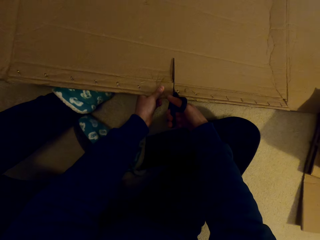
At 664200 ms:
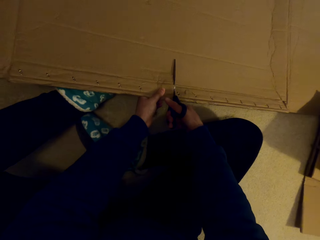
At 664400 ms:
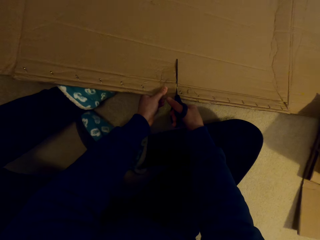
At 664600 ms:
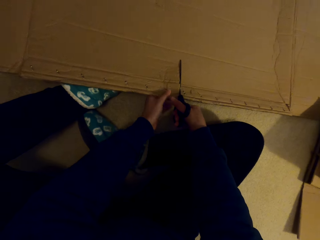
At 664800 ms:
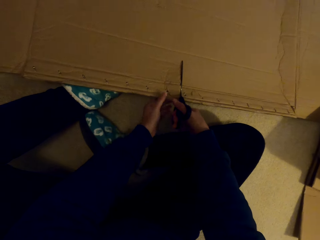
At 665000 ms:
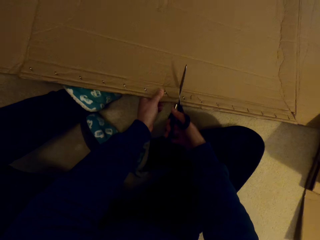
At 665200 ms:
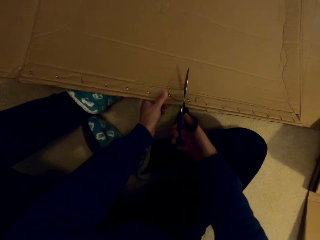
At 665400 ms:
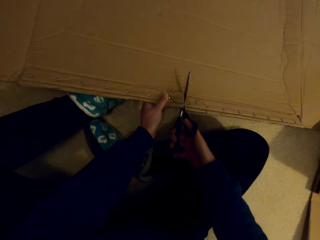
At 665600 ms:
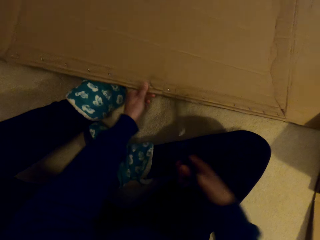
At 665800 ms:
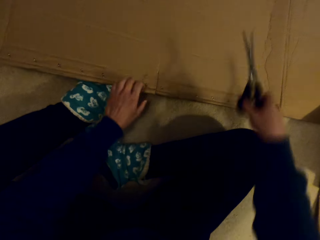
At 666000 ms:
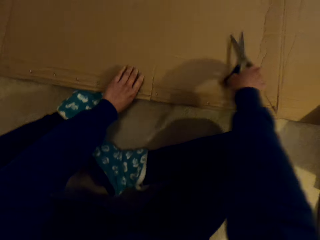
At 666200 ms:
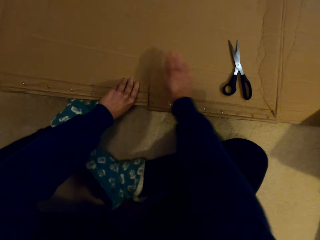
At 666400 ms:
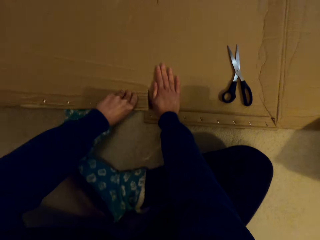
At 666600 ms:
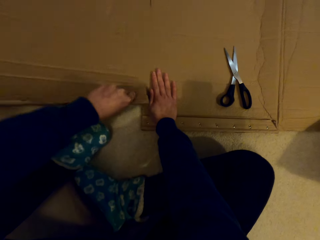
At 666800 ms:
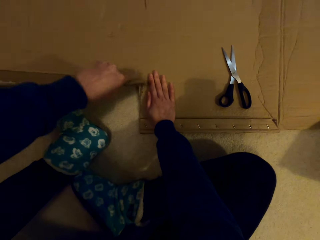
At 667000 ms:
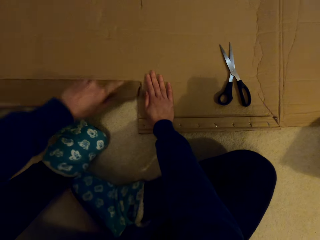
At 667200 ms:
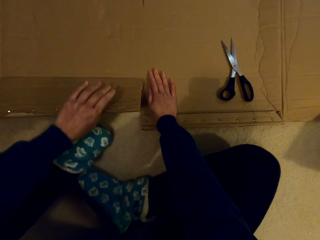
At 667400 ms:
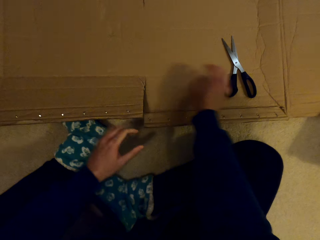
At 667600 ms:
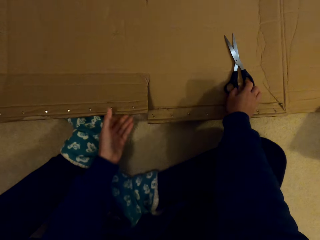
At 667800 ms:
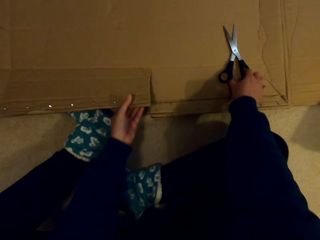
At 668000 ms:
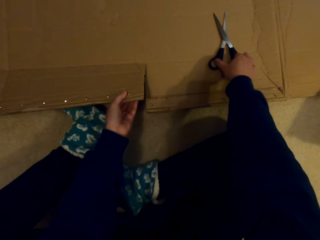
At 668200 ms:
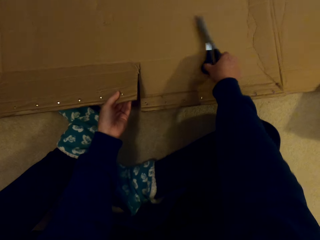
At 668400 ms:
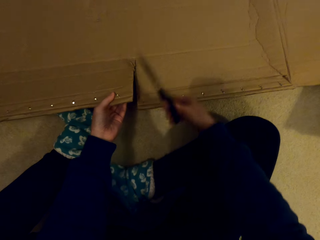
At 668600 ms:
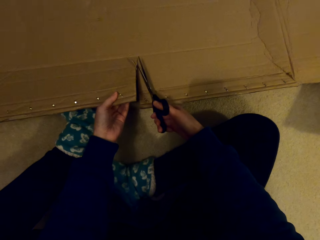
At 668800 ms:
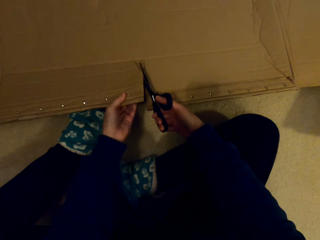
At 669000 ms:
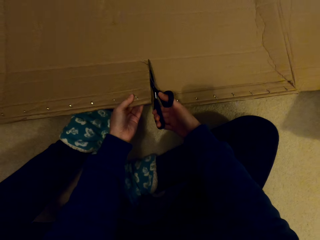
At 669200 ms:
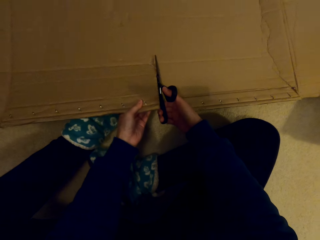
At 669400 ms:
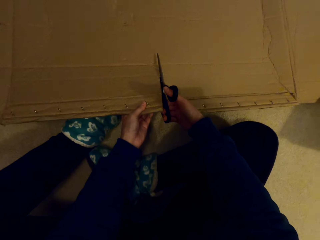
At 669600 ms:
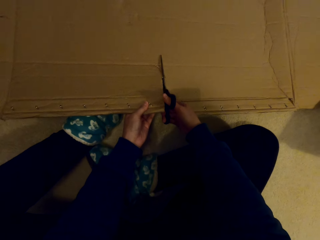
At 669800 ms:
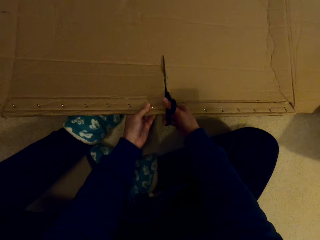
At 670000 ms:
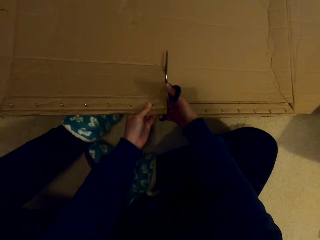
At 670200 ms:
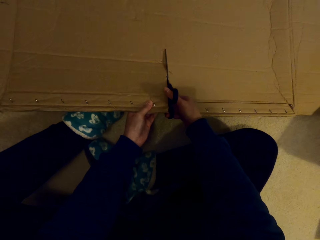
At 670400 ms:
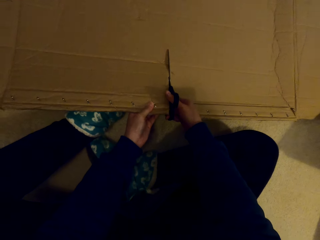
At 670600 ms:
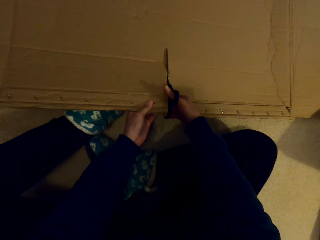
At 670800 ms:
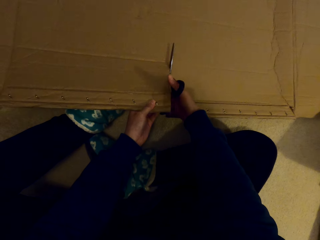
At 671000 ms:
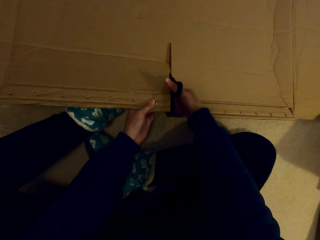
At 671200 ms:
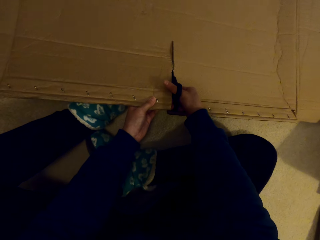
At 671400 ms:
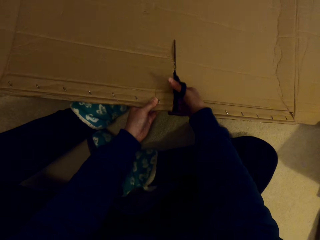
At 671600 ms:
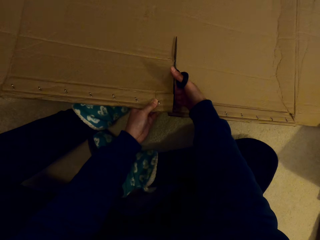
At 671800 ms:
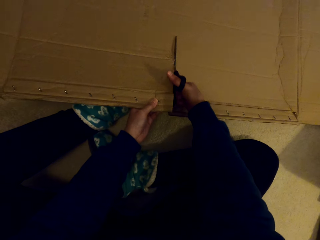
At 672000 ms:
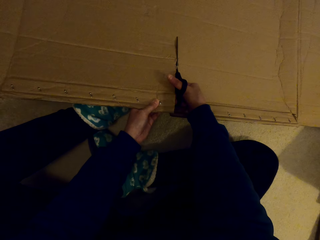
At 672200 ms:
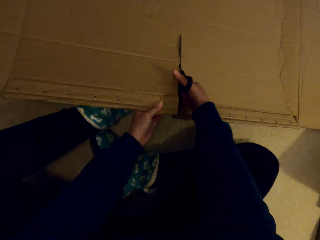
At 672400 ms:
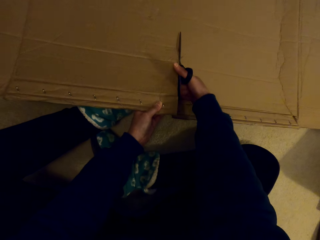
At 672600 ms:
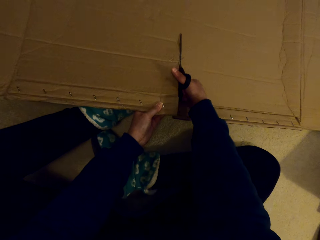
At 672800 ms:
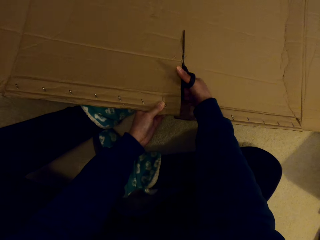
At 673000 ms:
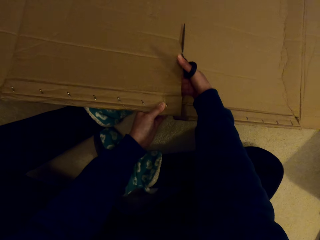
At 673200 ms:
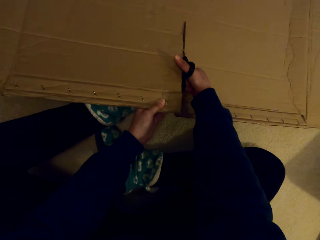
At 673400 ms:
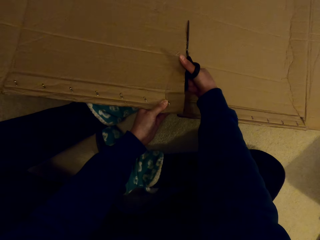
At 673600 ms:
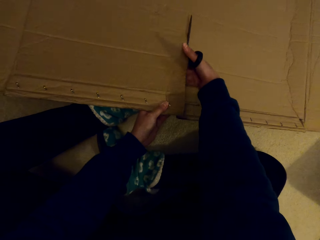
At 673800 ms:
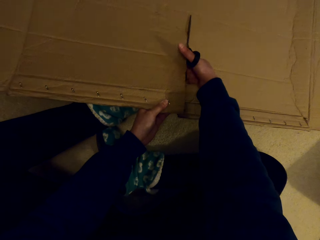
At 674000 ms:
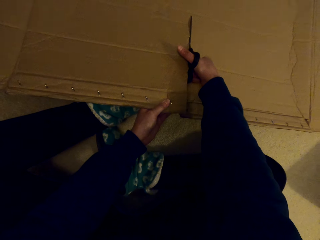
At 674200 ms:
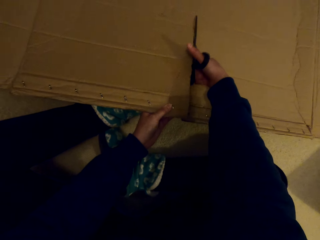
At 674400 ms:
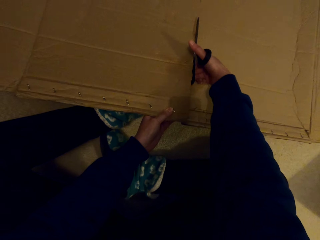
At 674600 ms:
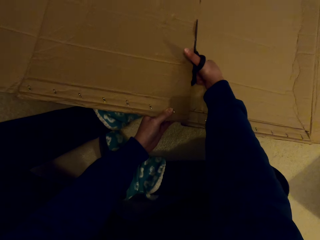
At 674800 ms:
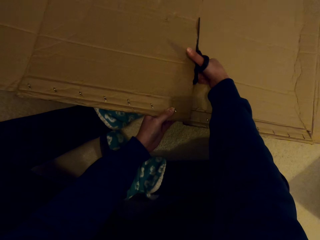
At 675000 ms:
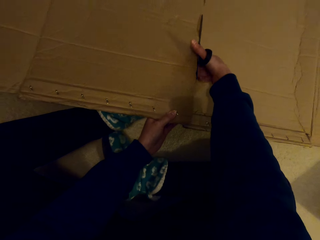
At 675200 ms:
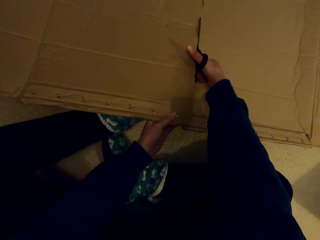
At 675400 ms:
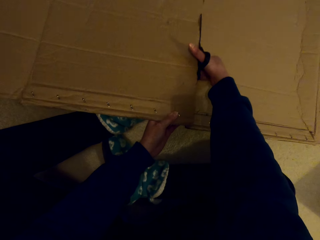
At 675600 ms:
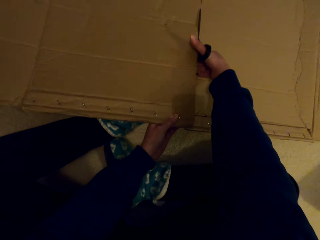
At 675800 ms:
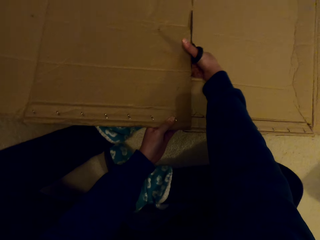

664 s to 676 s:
The camera wearer places the scissors on the floor. They tear the box with a hand. They pick up the scissors from the floor. They cut the box with the scissors.

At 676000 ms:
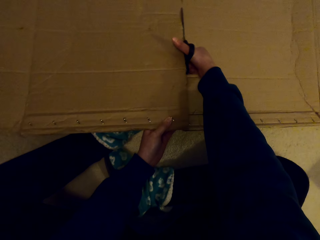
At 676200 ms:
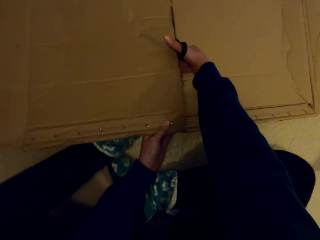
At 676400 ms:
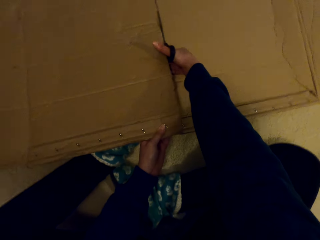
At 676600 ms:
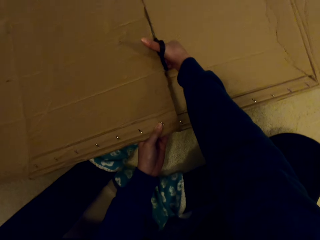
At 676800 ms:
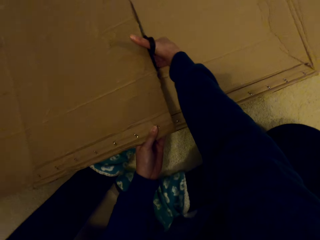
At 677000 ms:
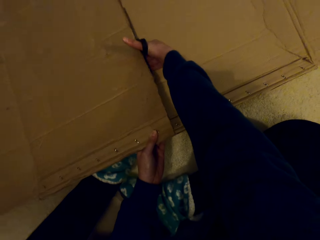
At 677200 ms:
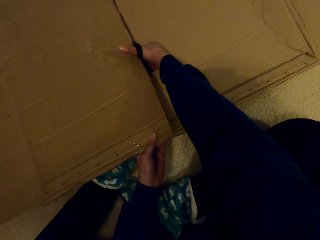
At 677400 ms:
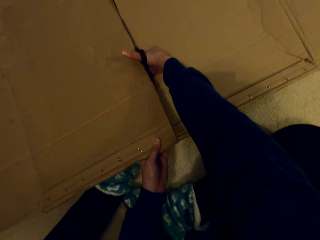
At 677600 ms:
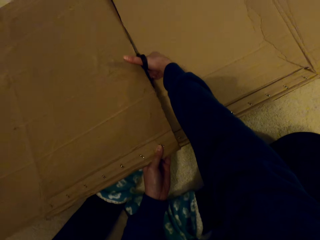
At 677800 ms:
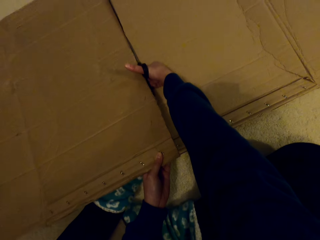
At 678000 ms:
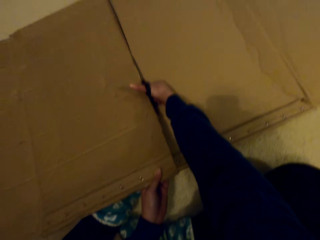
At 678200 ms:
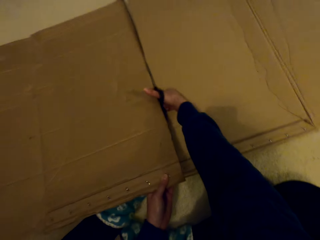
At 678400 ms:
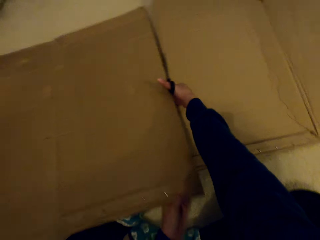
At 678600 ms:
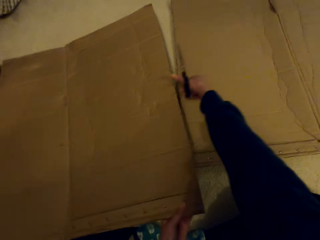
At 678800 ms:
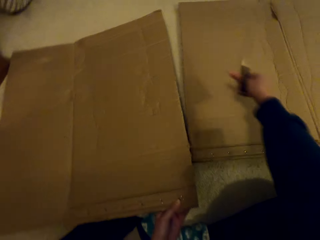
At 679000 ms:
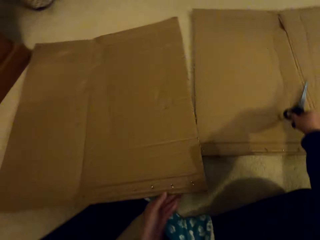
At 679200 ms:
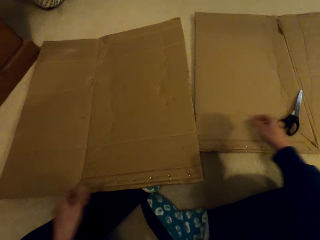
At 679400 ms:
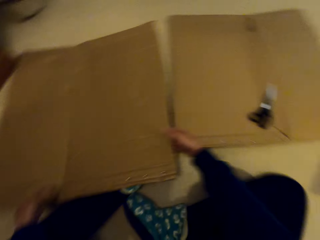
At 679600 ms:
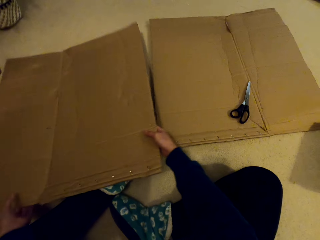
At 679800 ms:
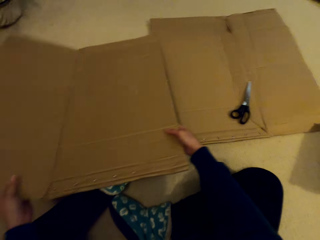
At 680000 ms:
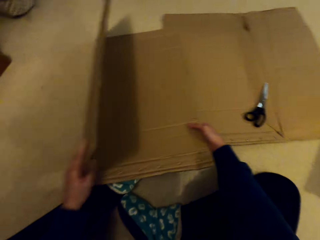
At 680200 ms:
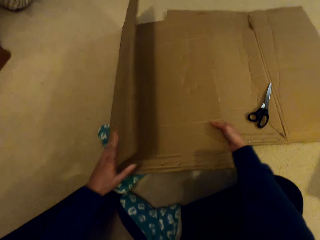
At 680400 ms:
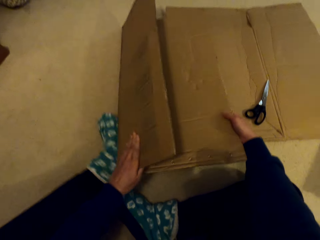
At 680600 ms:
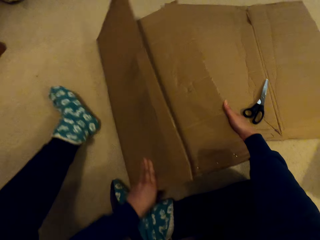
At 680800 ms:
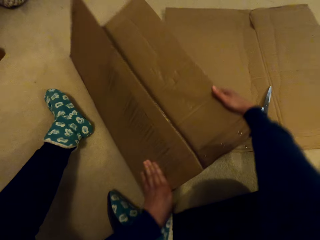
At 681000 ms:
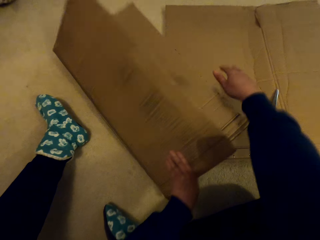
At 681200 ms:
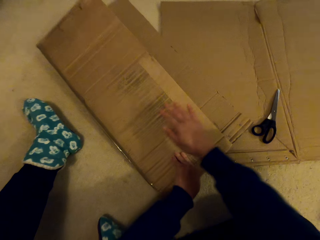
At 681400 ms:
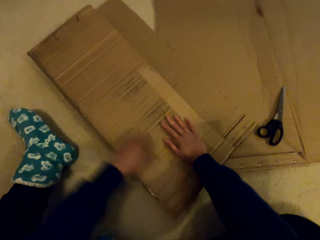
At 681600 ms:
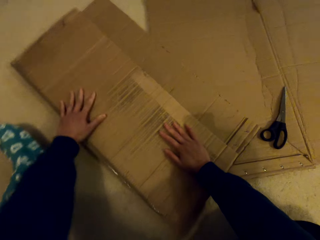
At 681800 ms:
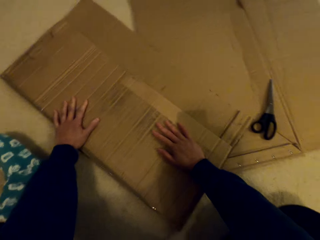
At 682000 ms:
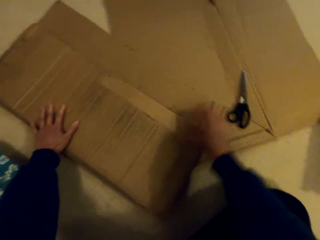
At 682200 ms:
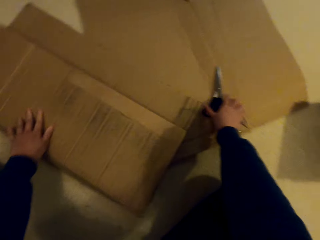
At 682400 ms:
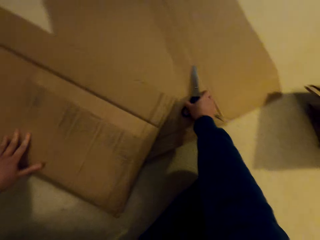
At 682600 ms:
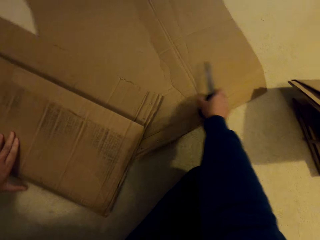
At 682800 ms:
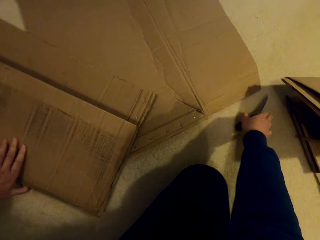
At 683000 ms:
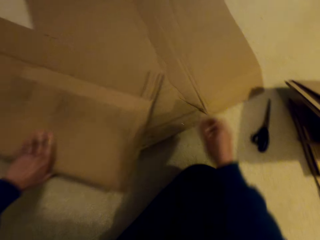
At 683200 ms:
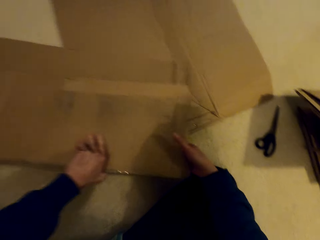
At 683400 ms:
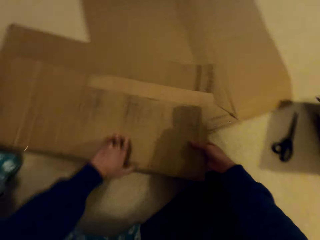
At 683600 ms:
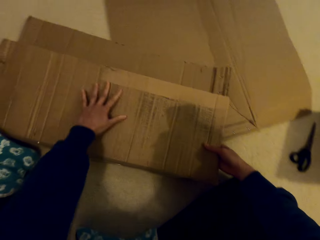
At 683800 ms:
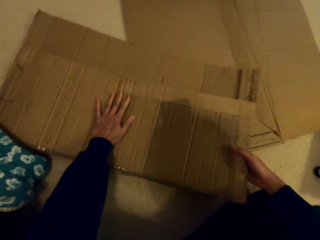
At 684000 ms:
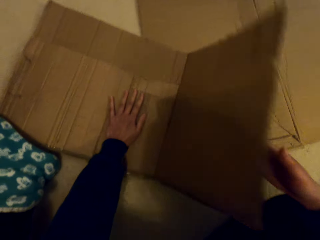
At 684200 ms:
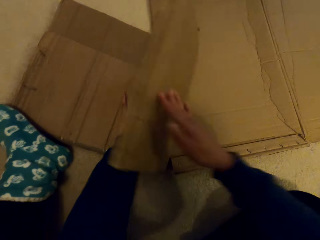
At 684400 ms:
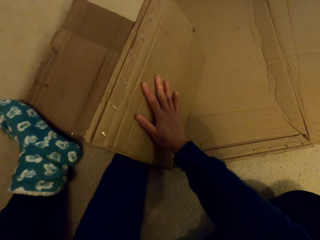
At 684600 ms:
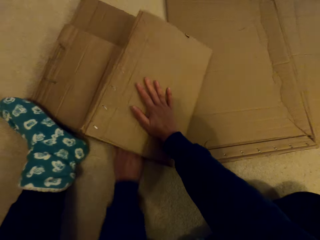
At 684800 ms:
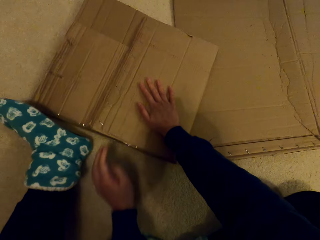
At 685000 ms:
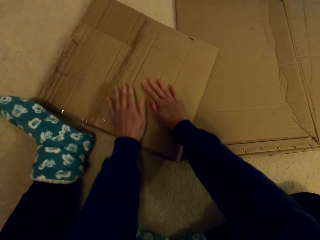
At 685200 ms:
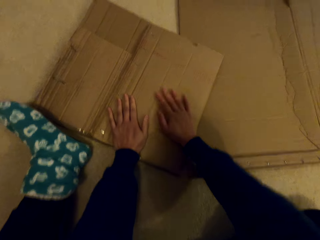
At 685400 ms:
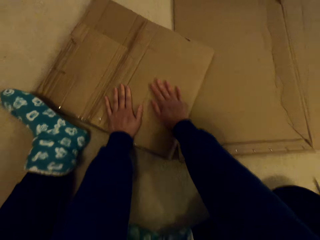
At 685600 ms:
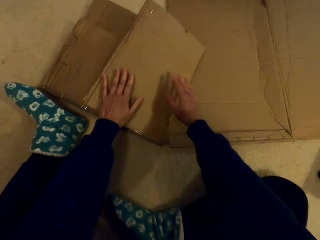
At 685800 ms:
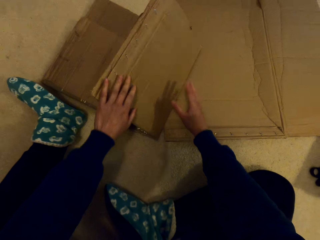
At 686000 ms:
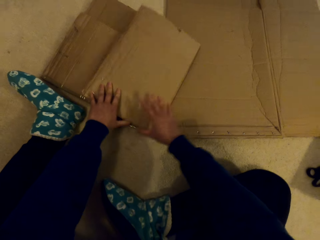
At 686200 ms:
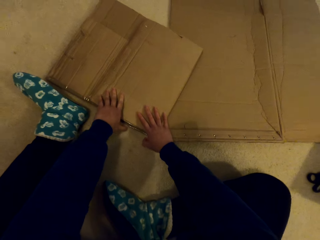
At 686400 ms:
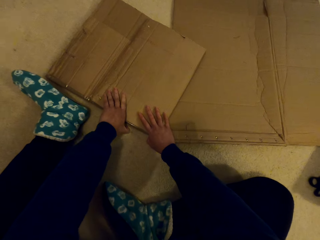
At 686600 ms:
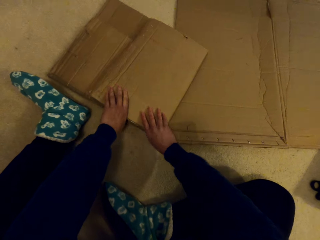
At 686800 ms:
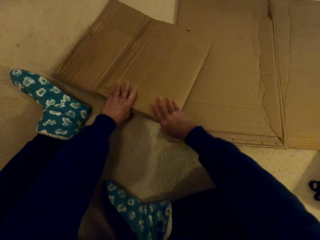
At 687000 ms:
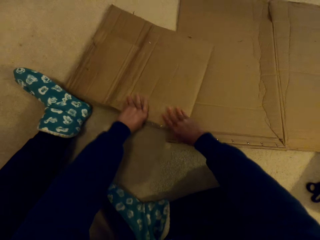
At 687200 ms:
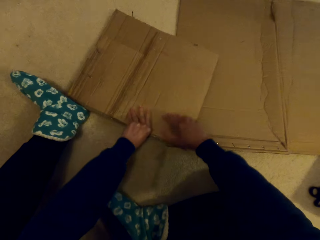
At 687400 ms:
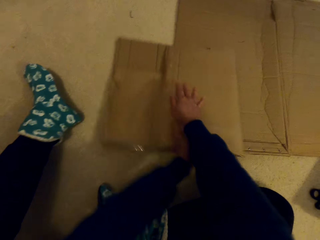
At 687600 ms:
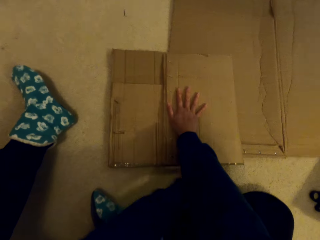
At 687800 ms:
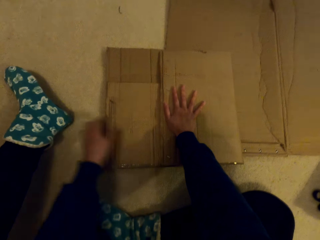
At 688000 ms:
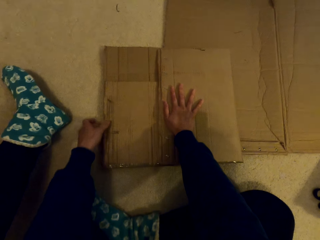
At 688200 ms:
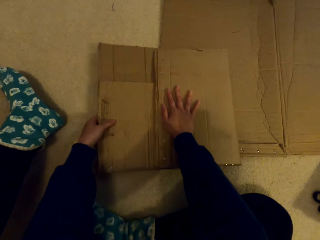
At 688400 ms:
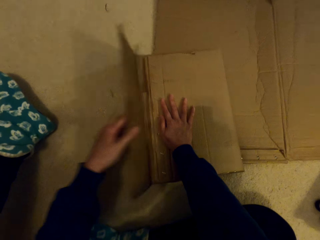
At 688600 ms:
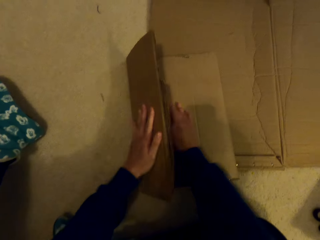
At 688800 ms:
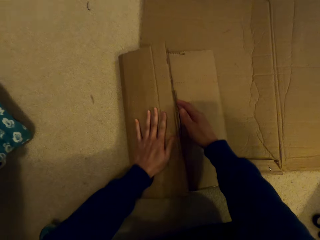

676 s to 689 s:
The camera wearer places the pair of scissors on a part of the box. They fold the box with hands. They pick up the scissors from the floor. They place the pair of scissors on the floor. They fold the box with hands.
